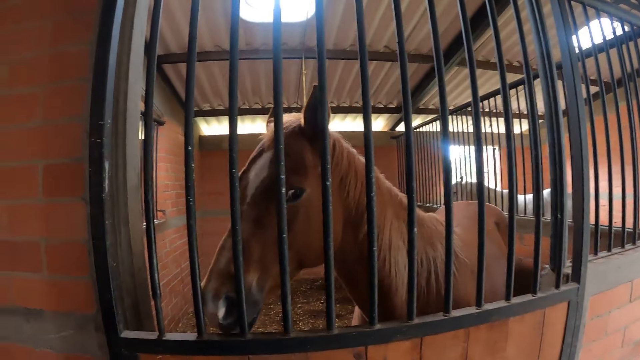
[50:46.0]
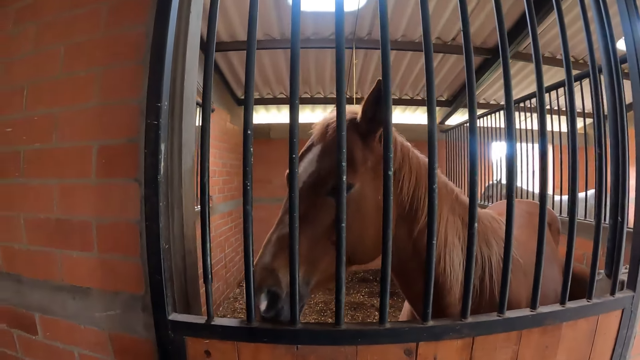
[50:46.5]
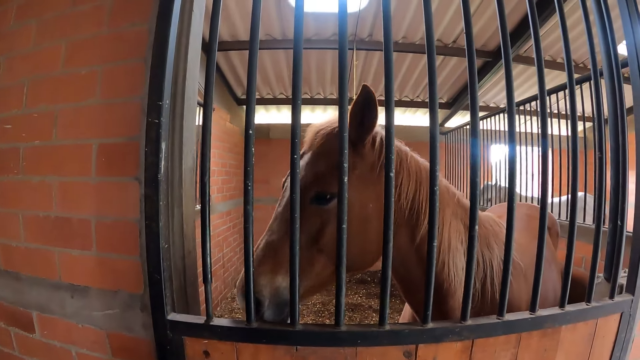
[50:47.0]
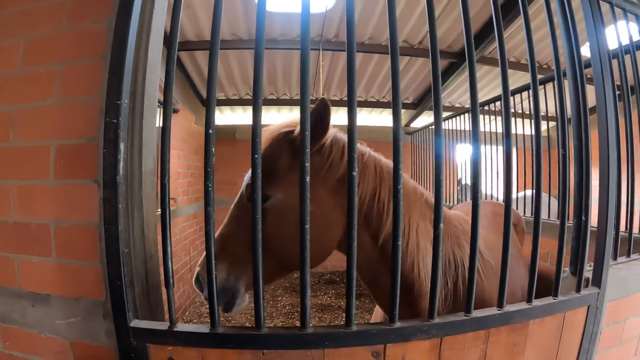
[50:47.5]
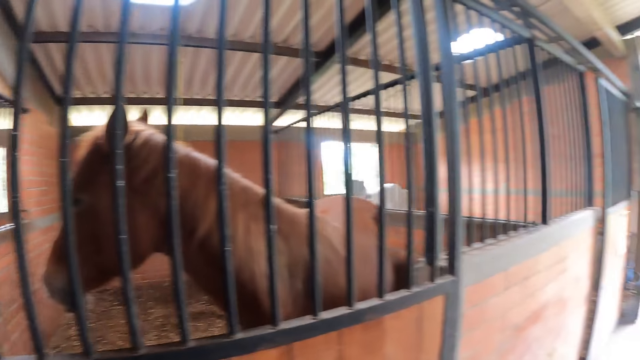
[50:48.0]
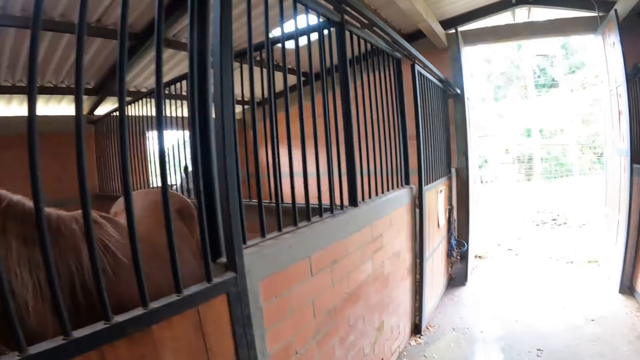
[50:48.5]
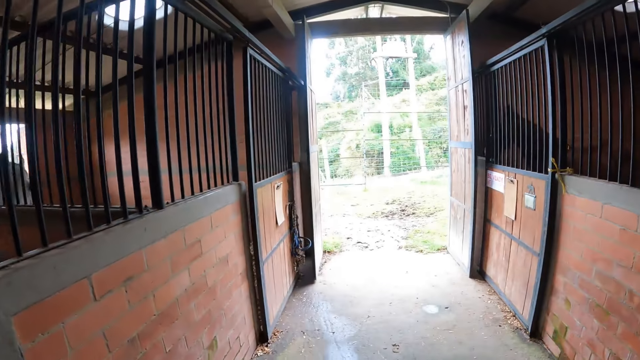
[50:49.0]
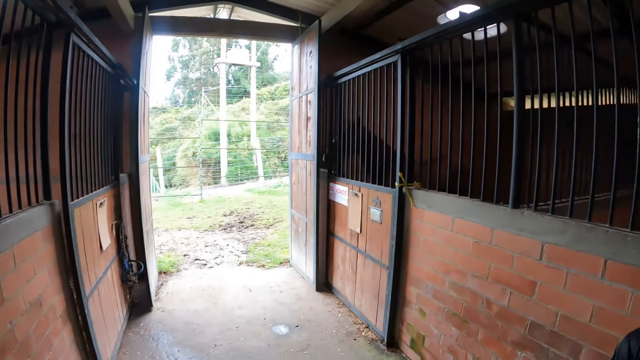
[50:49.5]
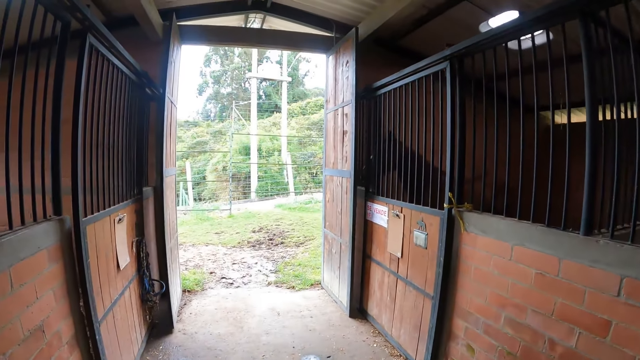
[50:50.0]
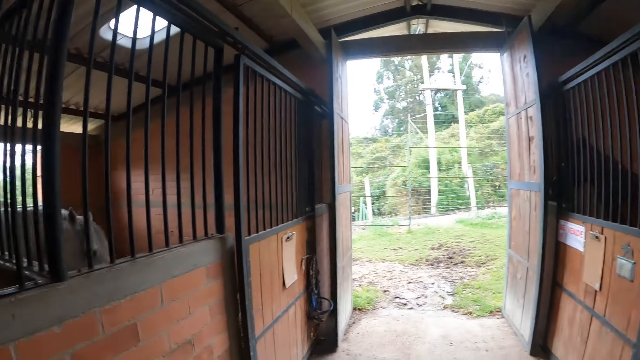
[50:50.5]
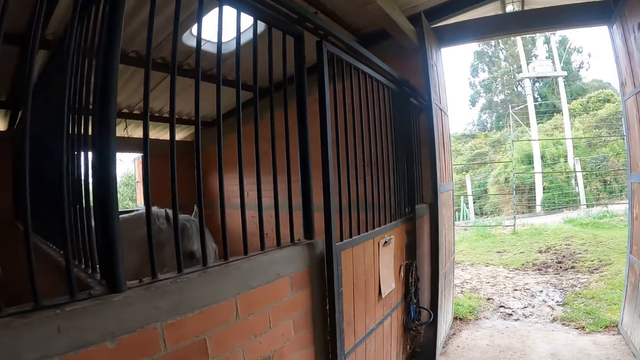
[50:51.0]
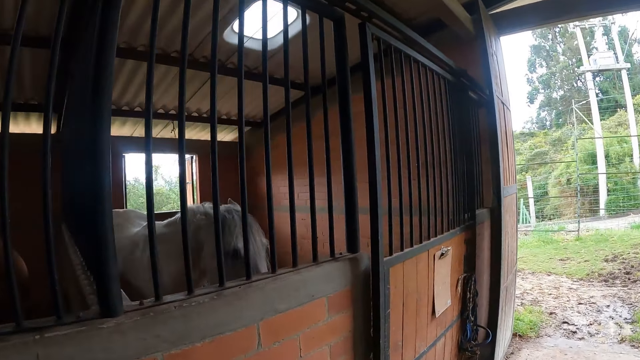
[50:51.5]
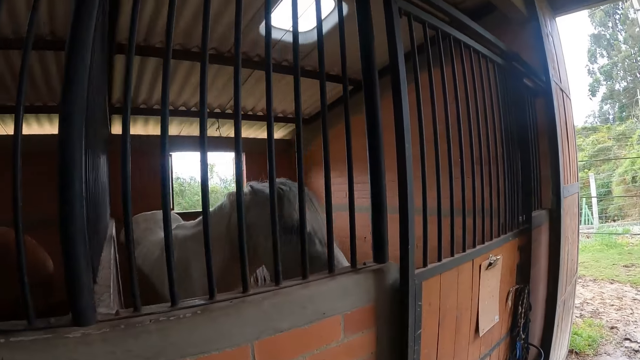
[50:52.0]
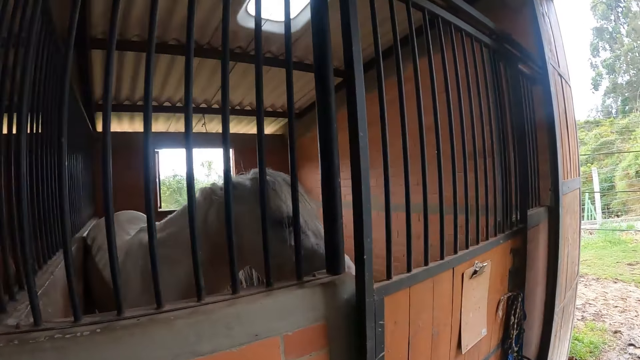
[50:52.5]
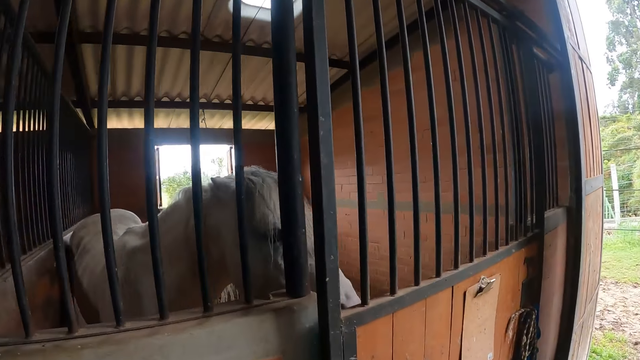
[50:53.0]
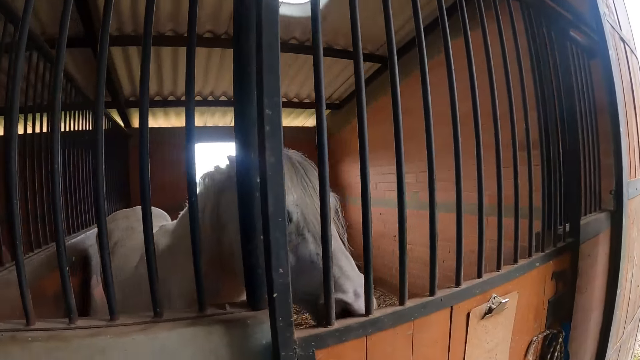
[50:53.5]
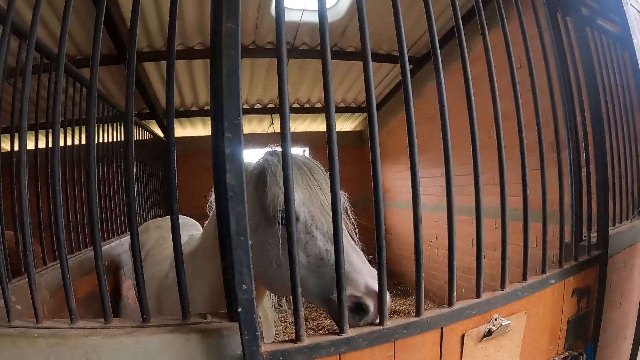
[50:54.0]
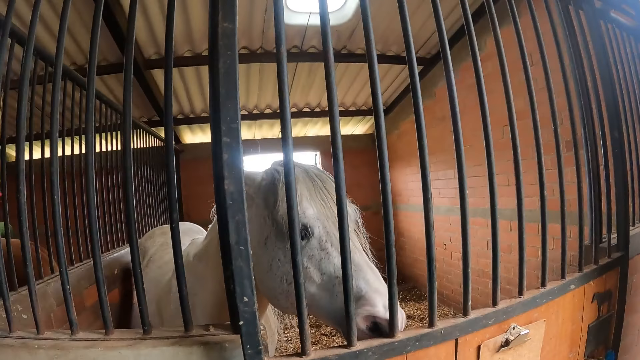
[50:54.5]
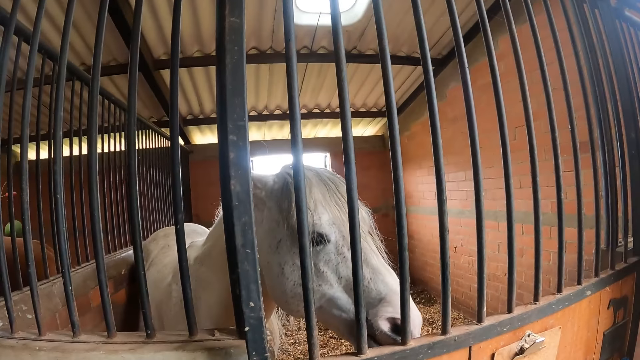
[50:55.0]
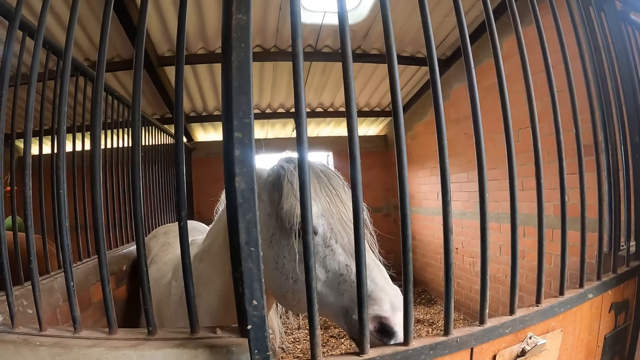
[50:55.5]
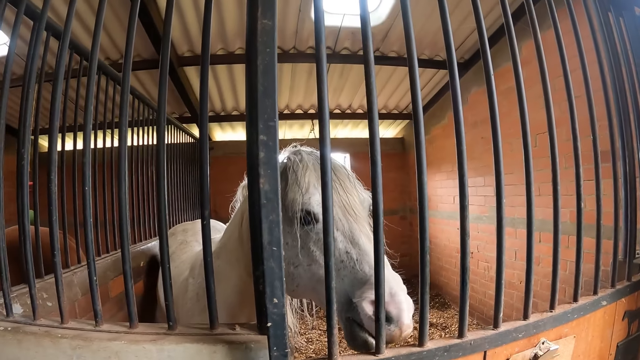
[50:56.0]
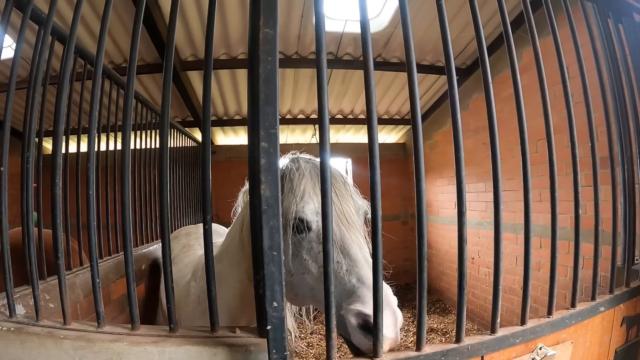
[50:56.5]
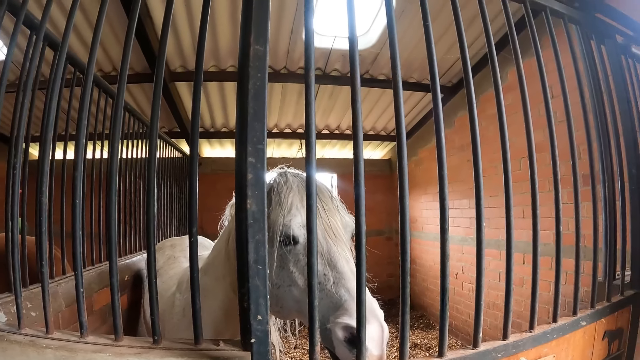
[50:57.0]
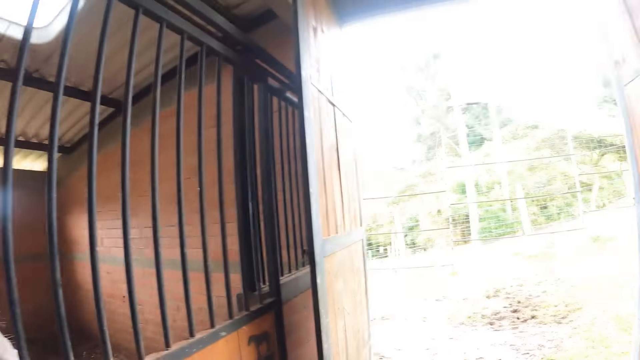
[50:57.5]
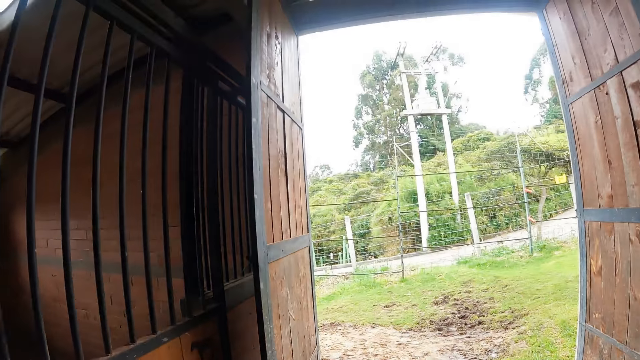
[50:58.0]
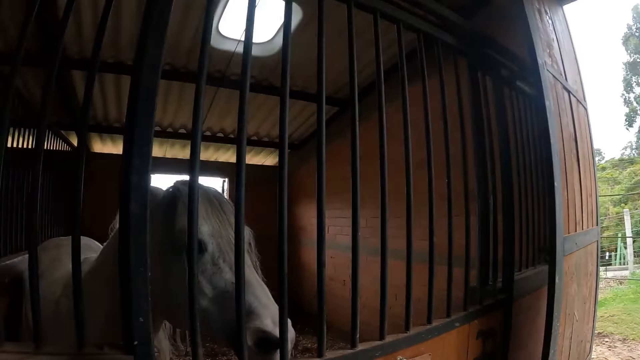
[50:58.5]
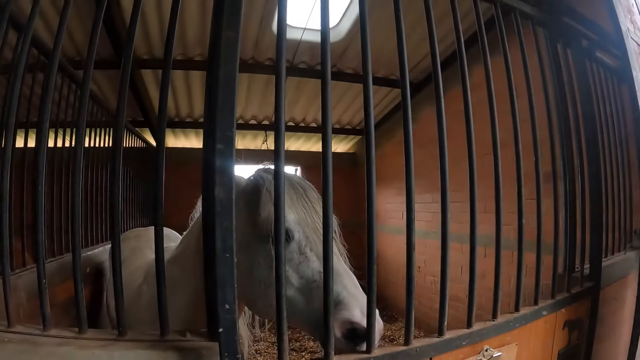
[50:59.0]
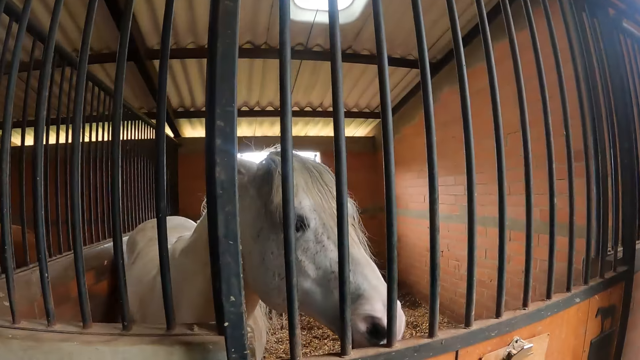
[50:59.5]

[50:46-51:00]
The camera wearer looks at another horse. They walk towards a horse. They look at another horse.

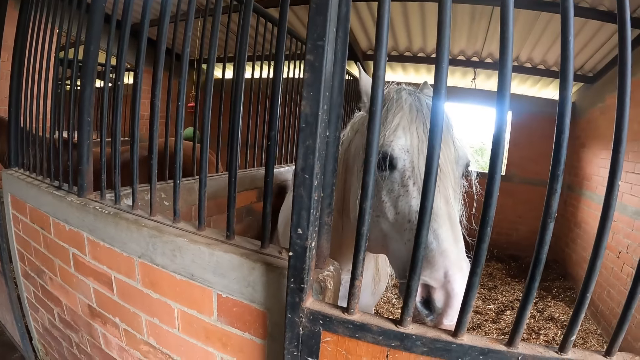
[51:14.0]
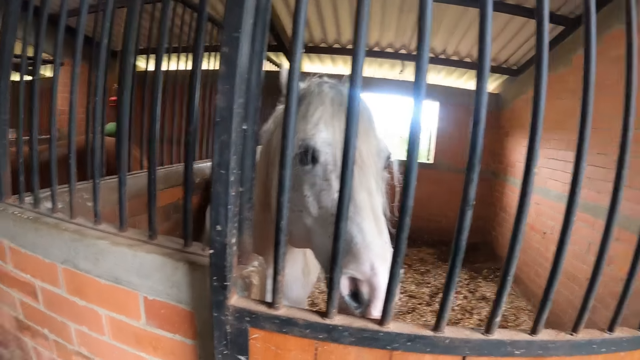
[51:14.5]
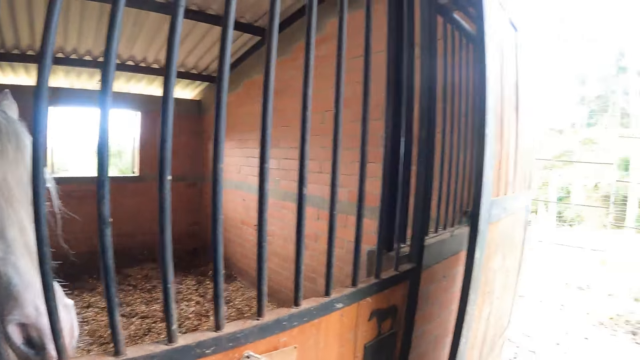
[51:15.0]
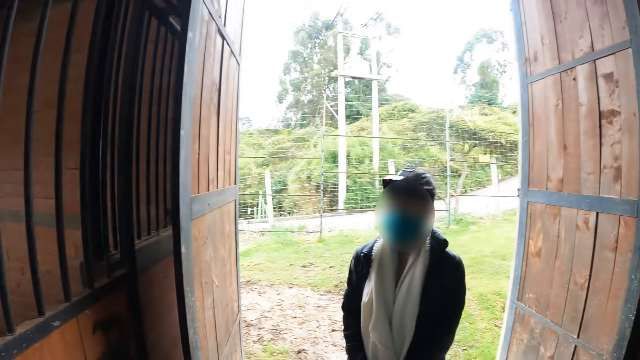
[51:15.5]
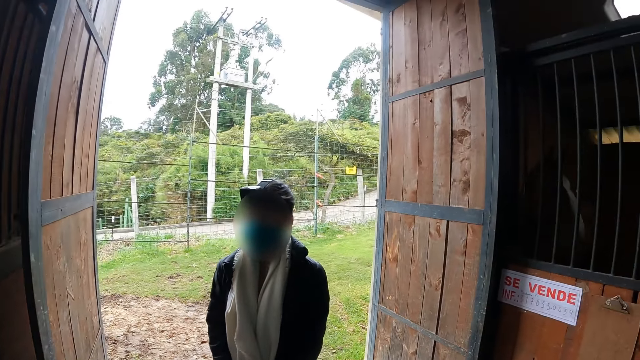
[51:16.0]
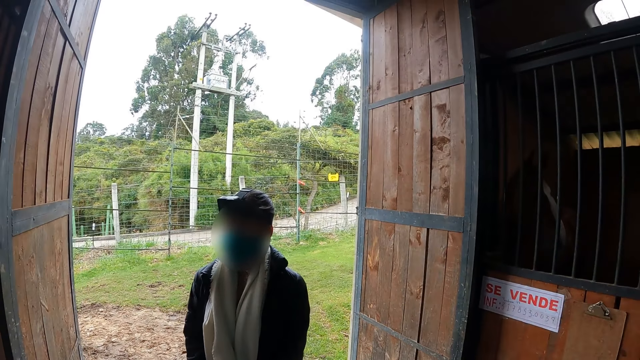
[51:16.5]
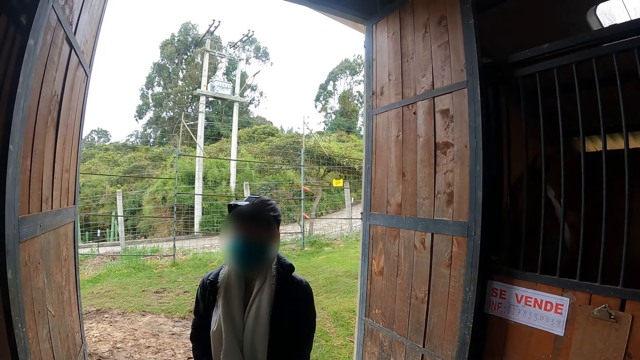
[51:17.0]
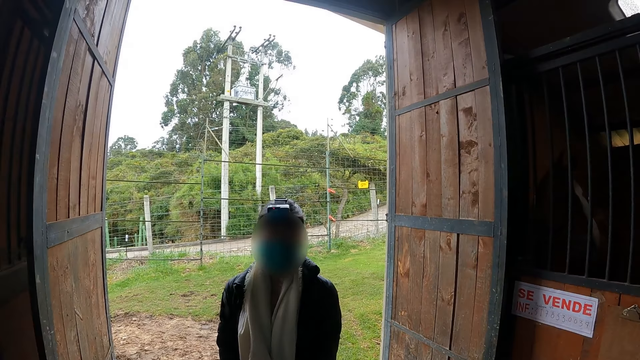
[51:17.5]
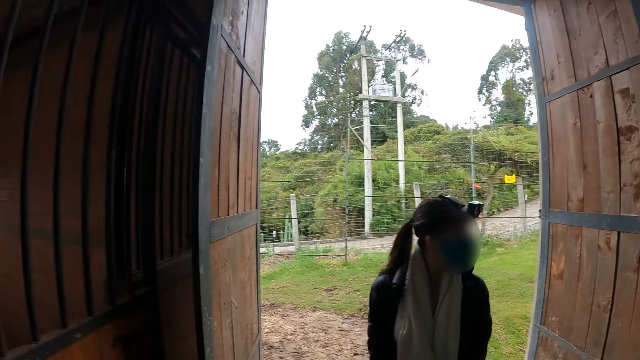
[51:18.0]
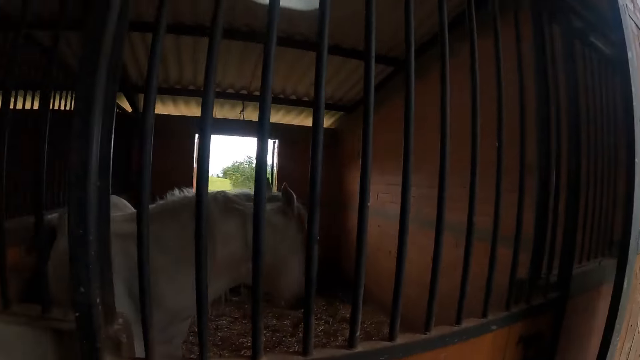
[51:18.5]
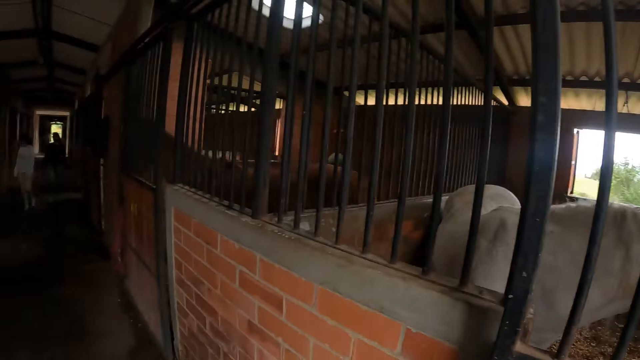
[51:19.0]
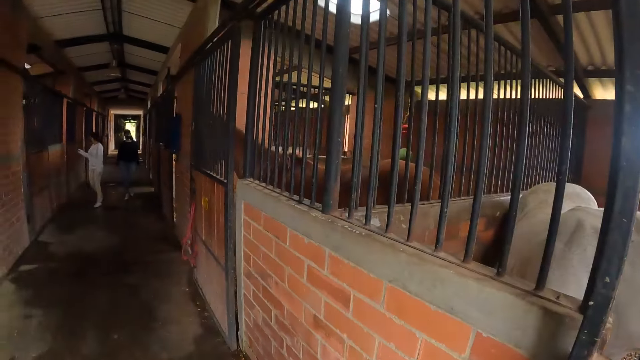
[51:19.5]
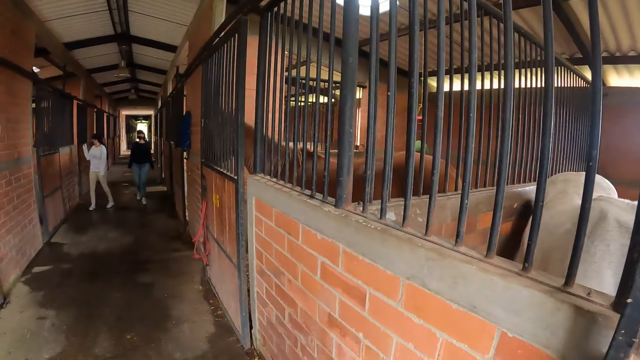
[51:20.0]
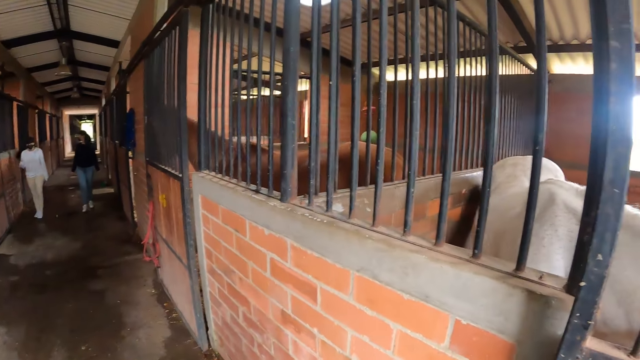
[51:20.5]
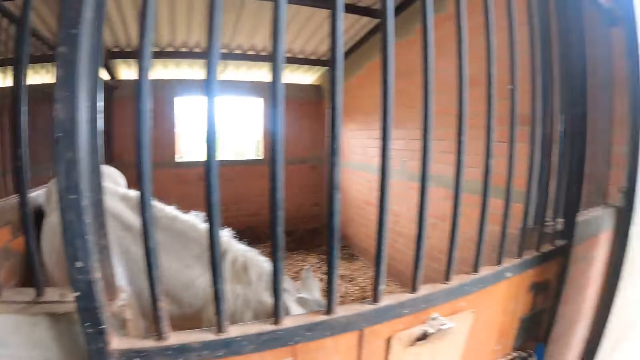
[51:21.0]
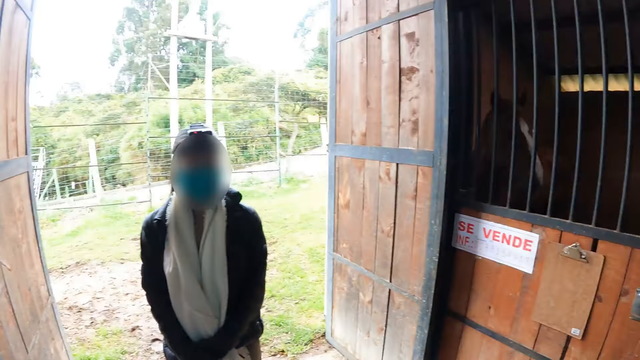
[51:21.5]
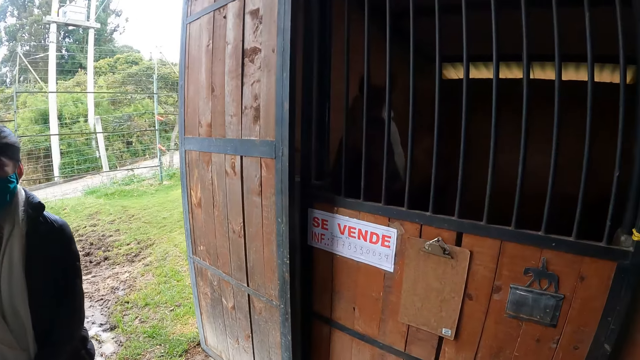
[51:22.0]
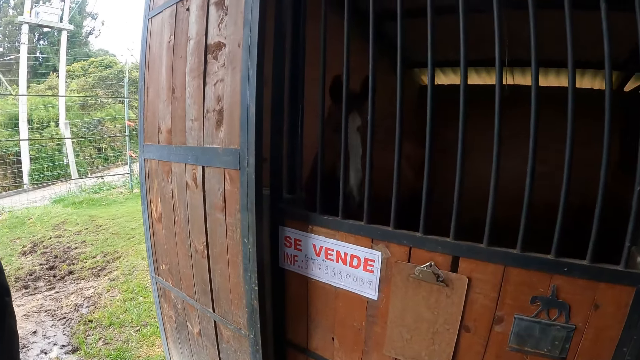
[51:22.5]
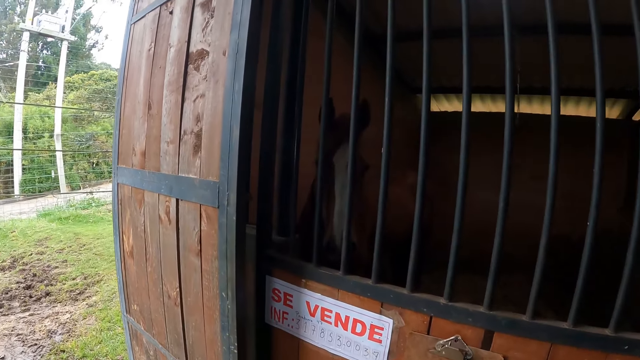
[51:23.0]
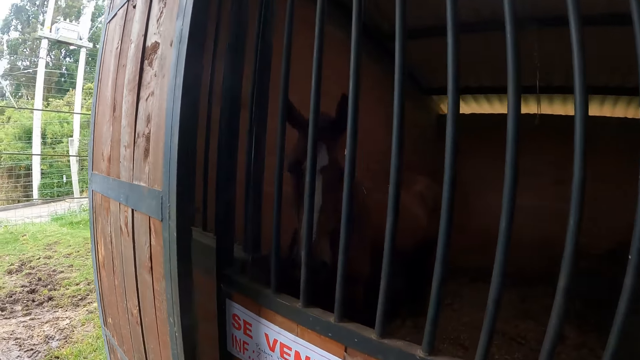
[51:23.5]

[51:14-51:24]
The camera wearer interacts with the woman. Another woman walks down a corridor with a third woman. The camera wearer looks around. They walk towards a horse.
